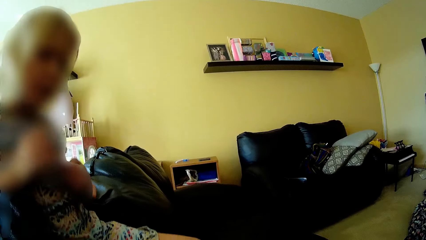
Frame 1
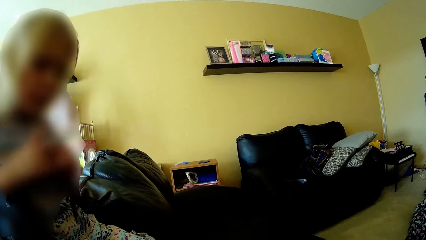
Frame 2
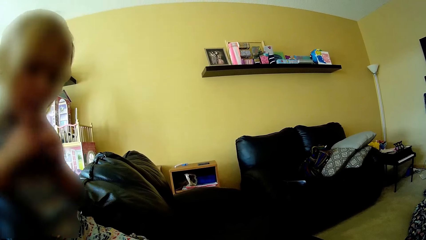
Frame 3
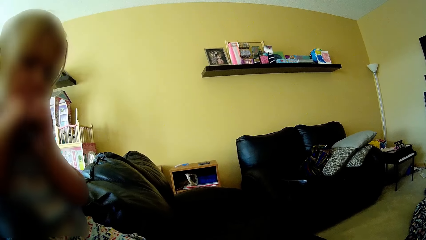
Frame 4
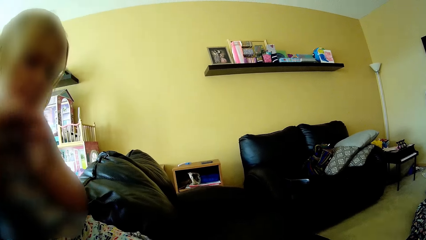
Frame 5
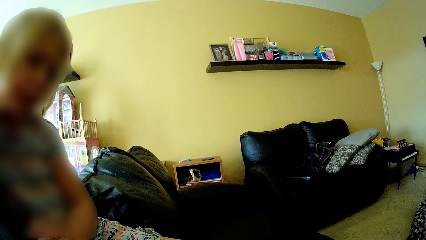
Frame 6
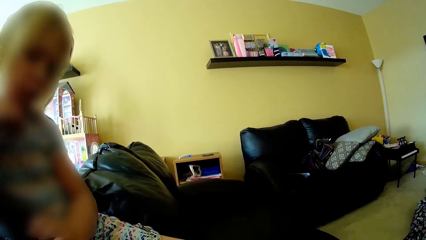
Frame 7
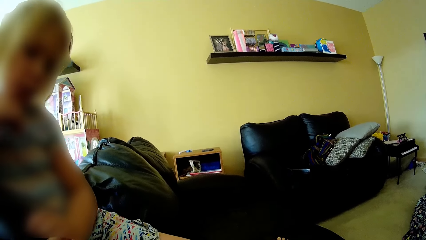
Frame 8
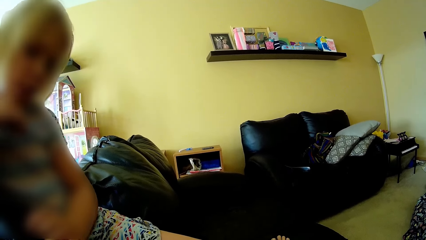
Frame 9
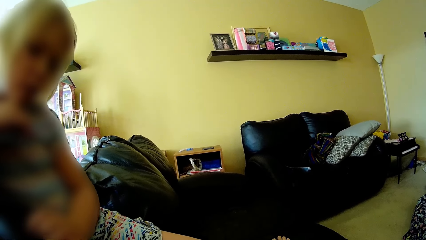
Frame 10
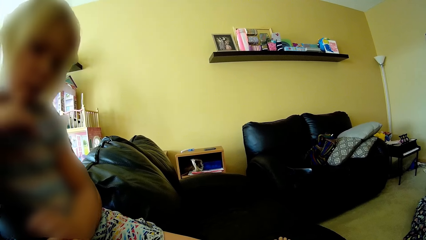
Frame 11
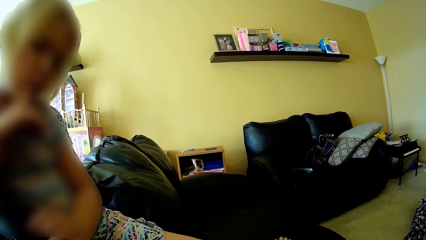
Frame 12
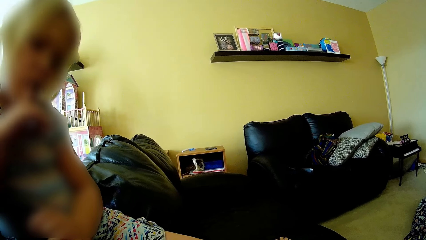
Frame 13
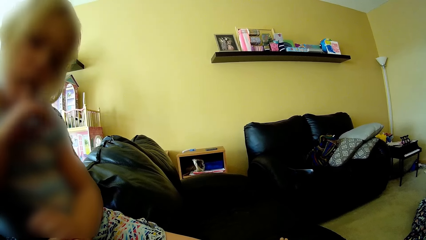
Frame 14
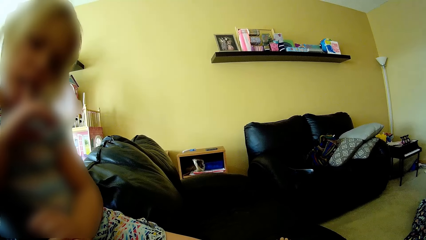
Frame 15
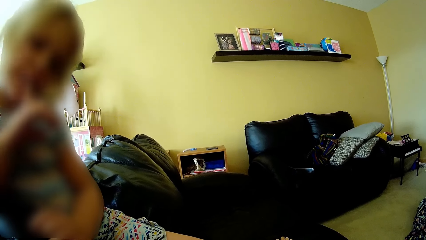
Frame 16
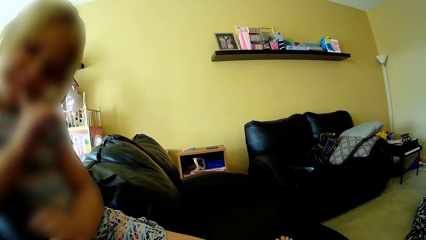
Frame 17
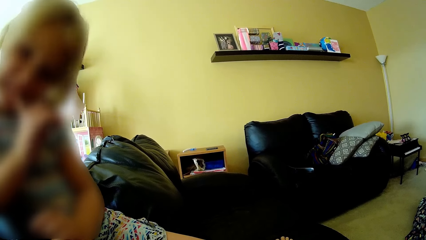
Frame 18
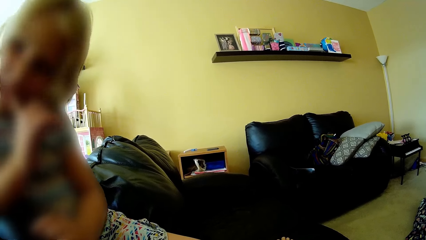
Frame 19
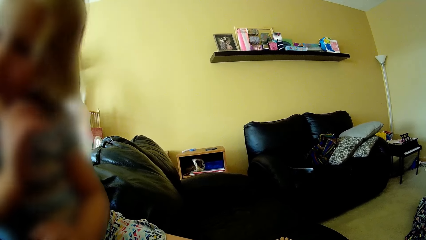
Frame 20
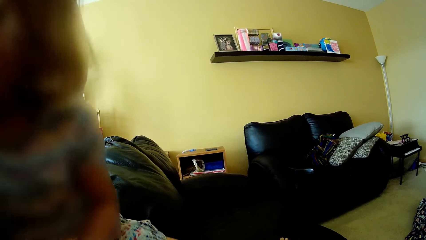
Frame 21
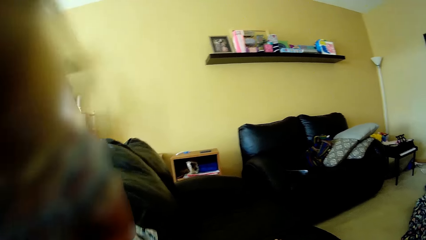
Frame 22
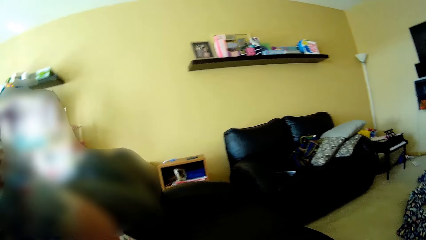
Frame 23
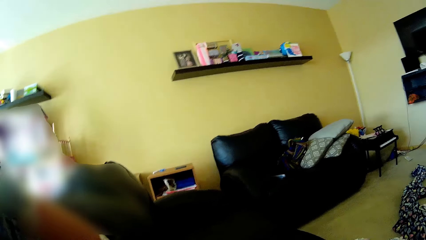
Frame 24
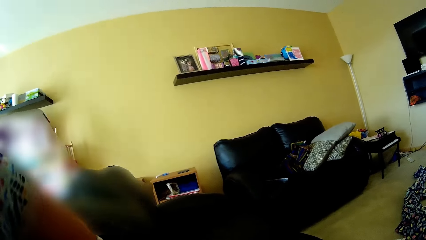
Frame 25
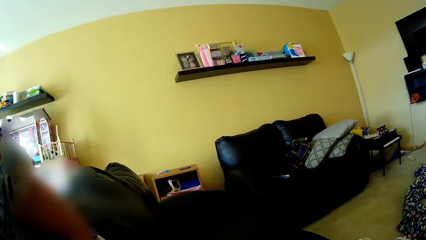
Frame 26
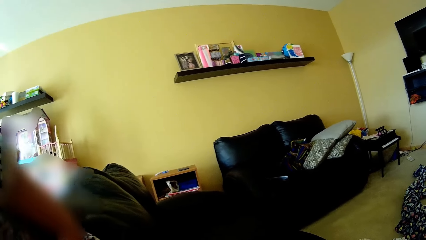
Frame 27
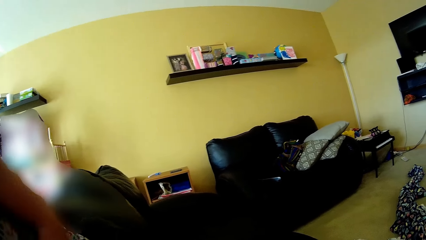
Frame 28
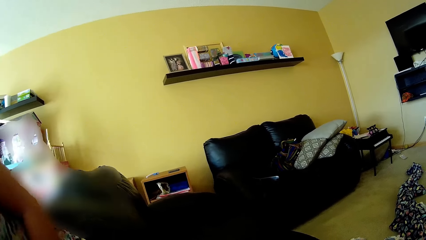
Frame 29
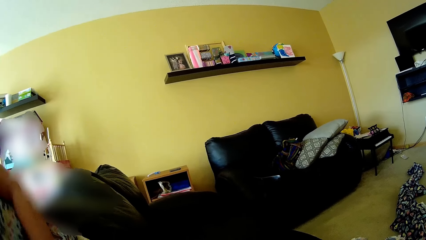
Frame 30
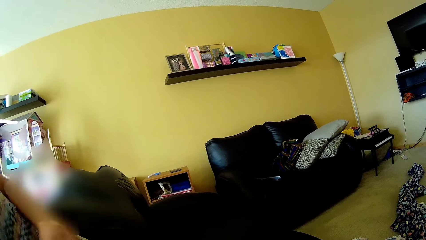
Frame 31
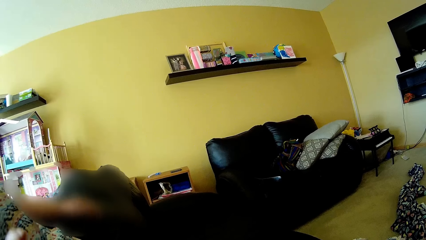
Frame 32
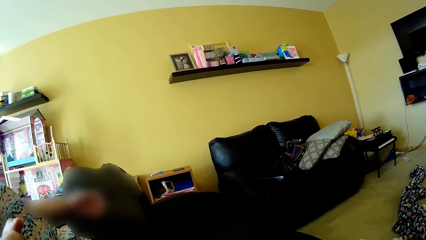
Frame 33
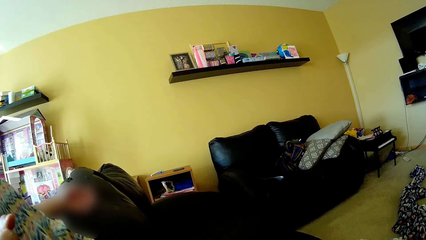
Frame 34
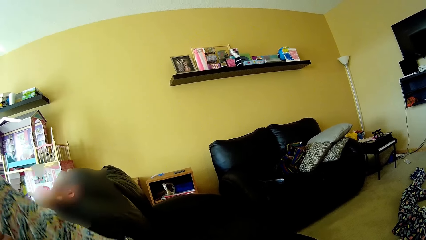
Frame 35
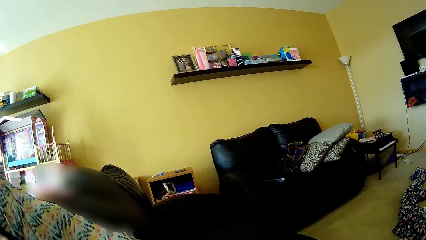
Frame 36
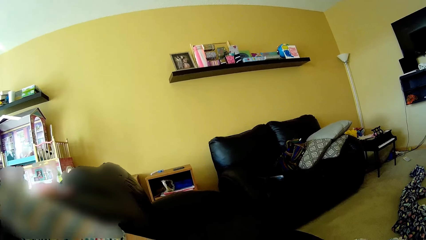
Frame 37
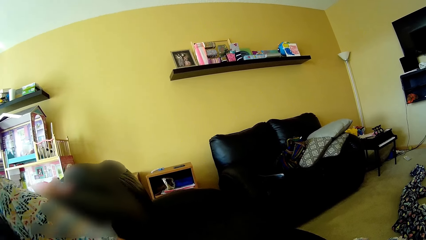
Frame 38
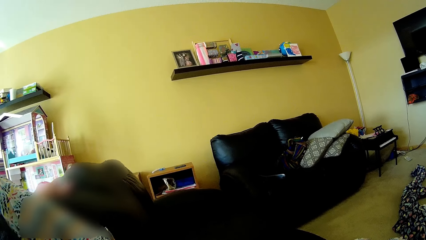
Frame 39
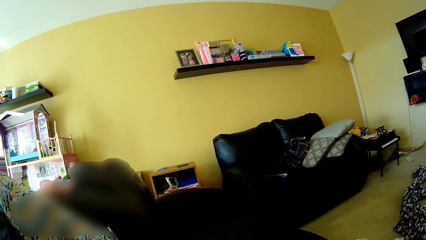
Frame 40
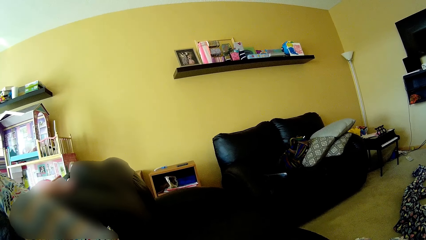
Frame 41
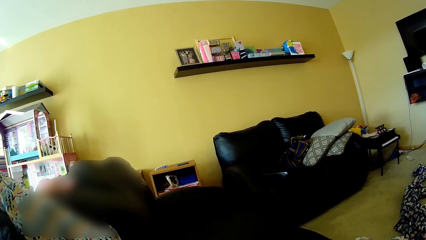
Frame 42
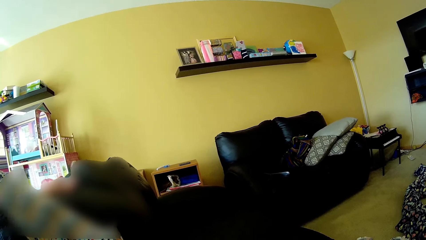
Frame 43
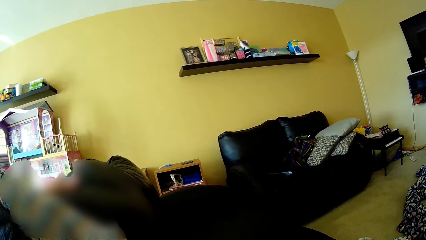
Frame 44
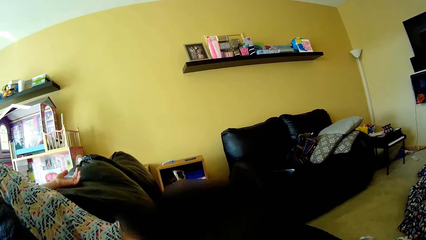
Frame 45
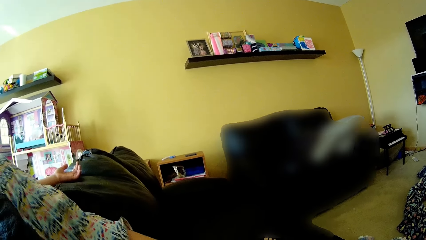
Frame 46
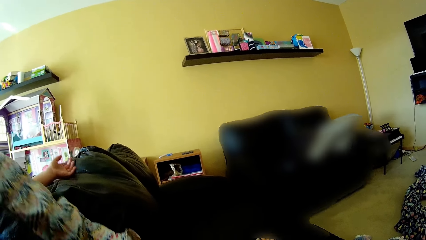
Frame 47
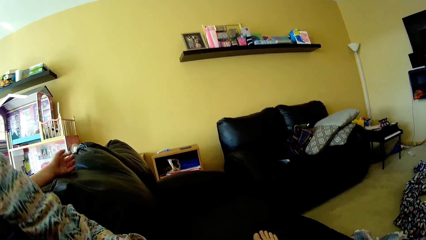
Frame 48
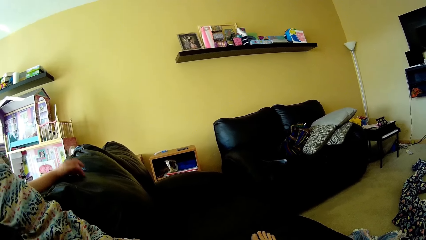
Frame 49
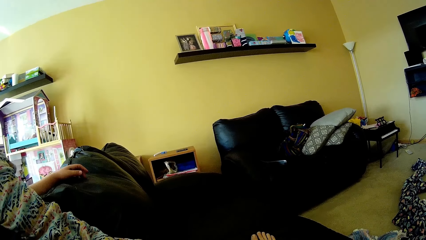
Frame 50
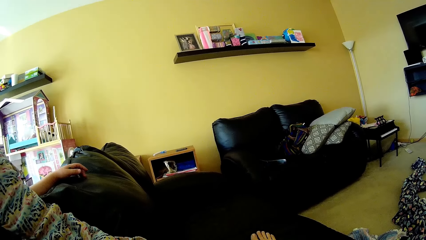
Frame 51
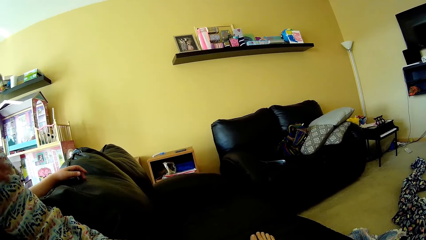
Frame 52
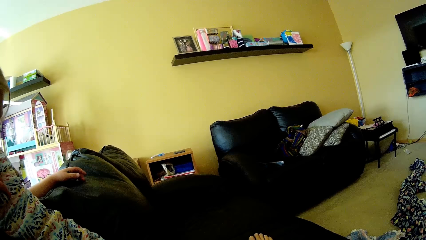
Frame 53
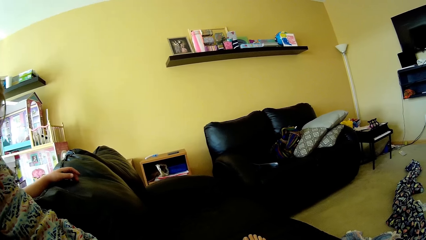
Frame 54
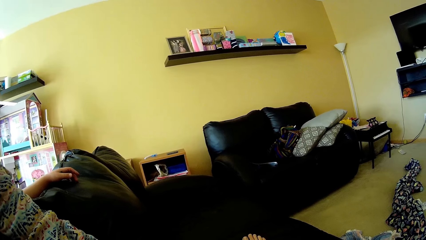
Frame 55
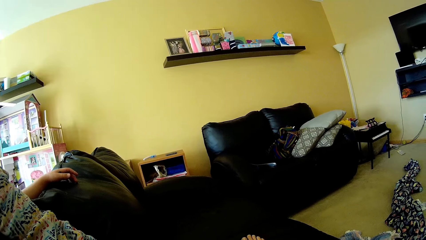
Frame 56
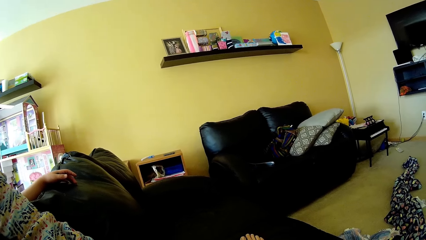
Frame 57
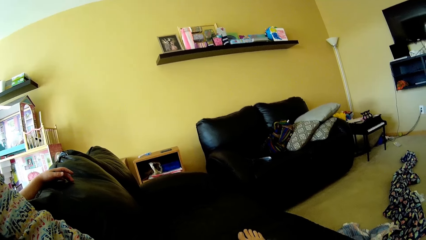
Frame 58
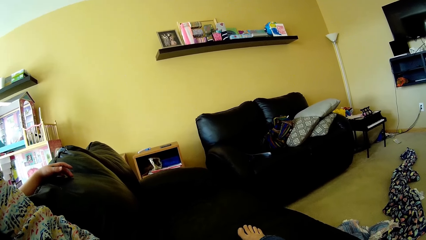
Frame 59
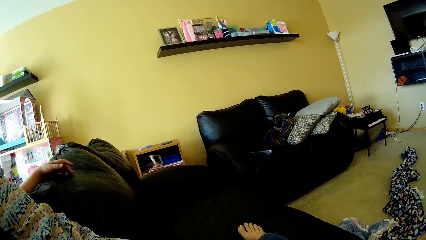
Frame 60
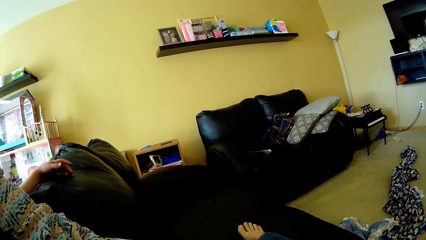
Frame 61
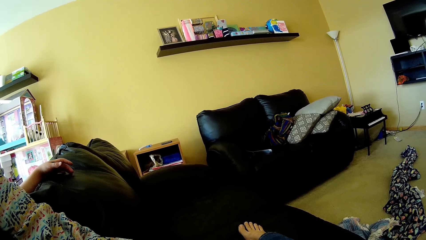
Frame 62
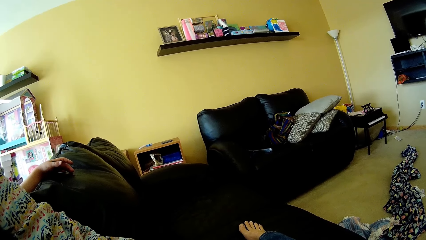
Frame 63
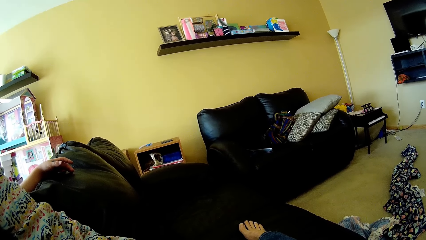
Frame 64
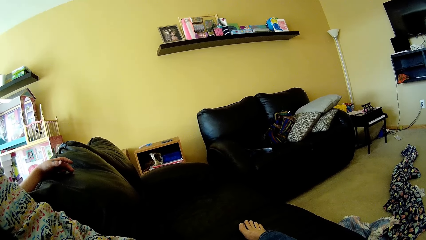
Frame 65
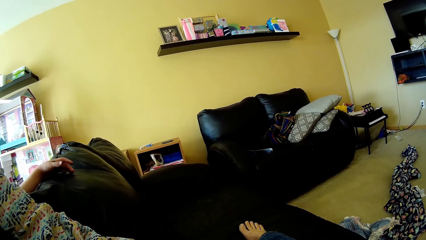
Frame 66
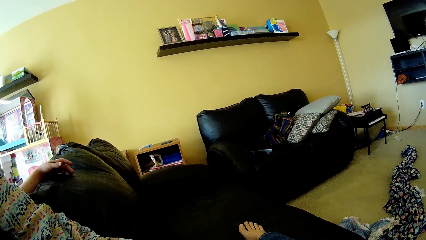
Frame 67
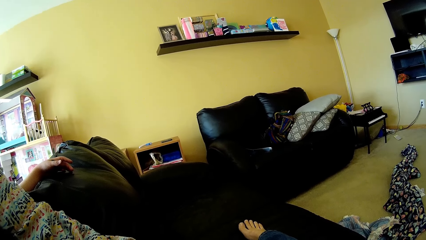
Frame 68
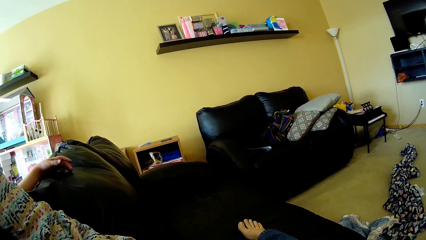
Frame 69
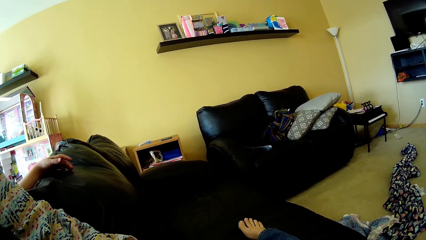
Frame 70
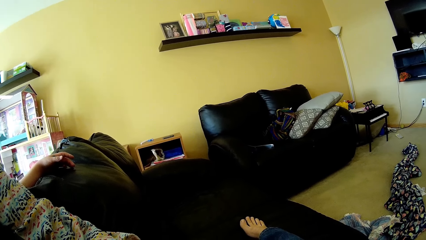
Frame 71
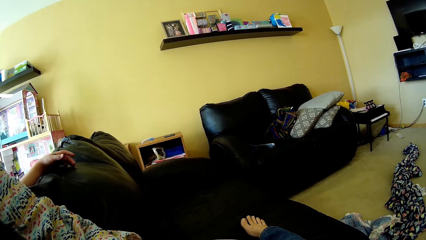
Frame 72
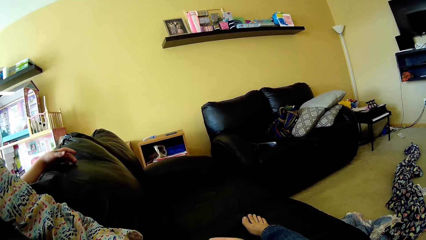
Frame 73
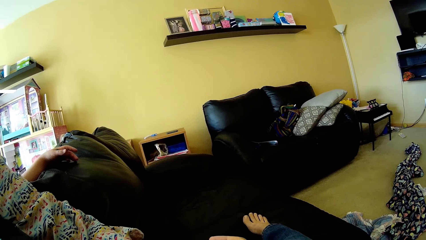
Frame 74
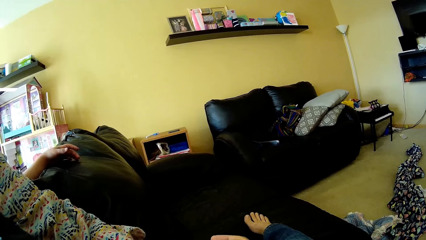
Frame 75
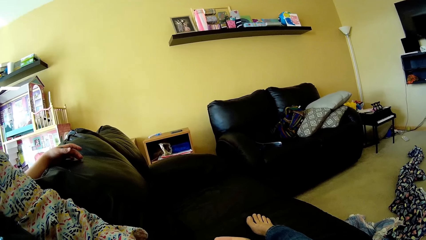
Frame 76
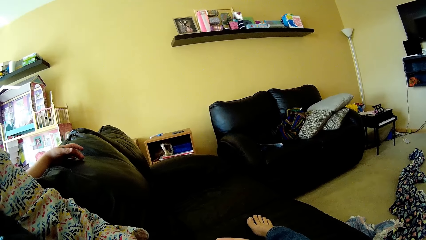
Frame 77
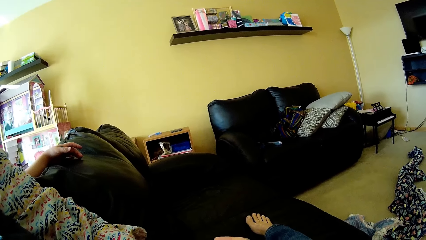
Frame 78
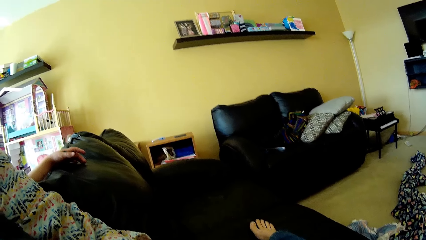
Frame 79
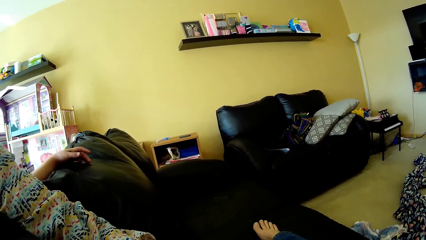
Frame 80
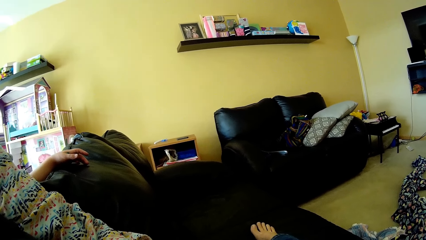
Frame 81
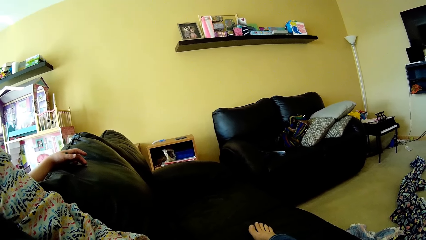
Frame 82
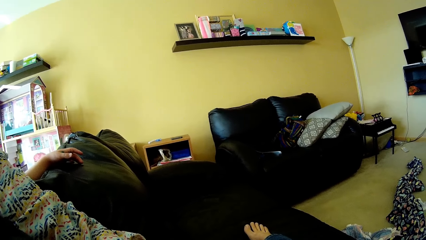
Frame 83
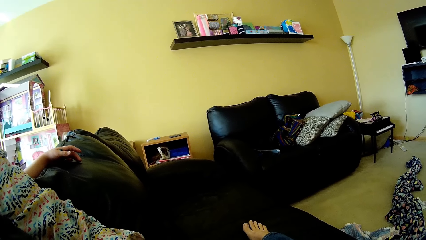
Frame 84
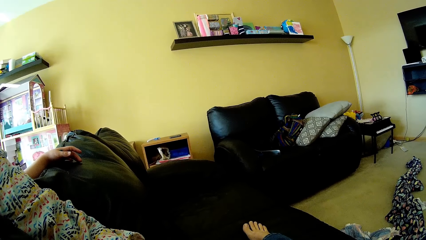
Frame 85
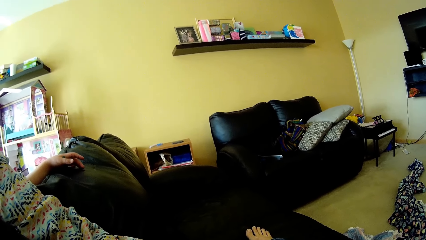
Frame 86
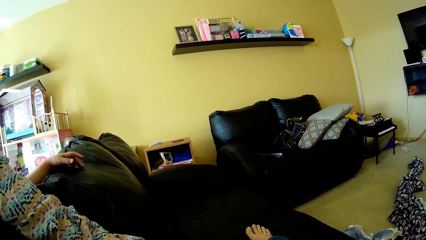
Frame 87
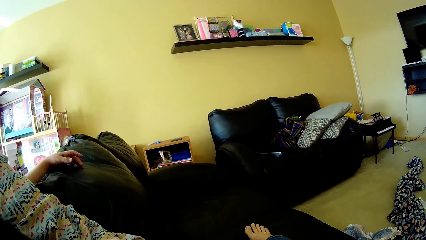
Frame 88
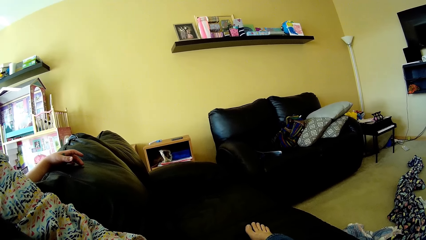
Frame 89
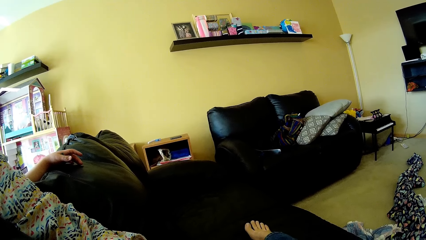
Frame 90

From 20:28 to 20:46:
The girl puts her hands in the mouth. The girl hums to a song and stretches her body on the black sofa. The camera wearer talks to the girl.
